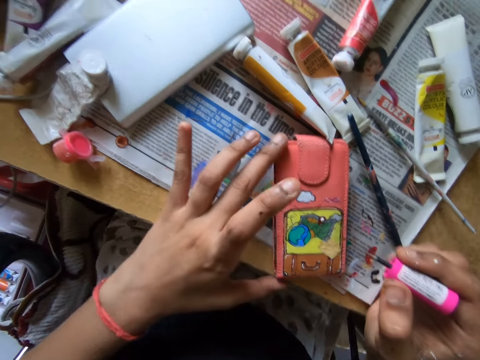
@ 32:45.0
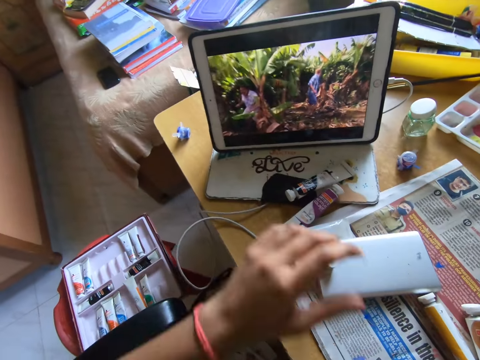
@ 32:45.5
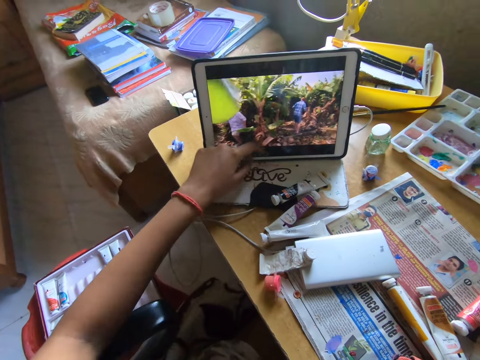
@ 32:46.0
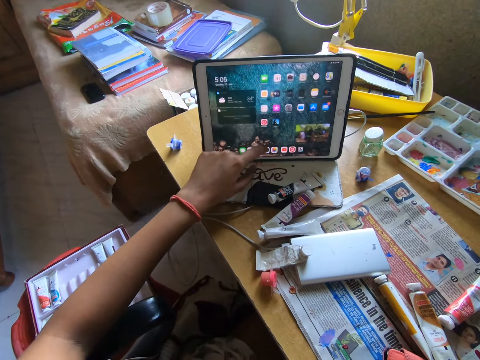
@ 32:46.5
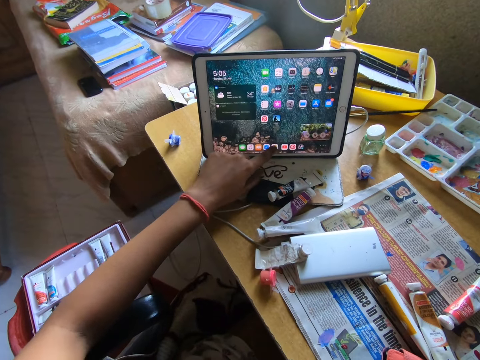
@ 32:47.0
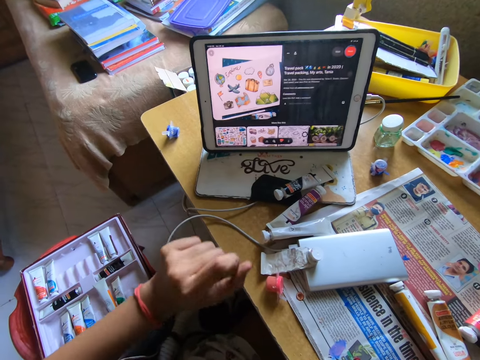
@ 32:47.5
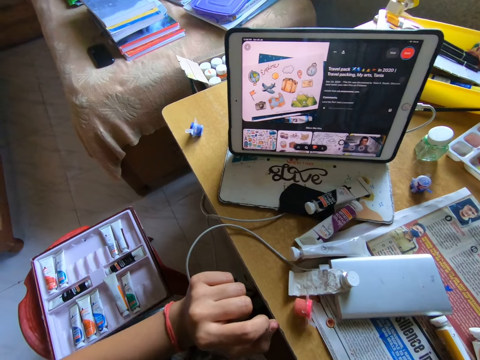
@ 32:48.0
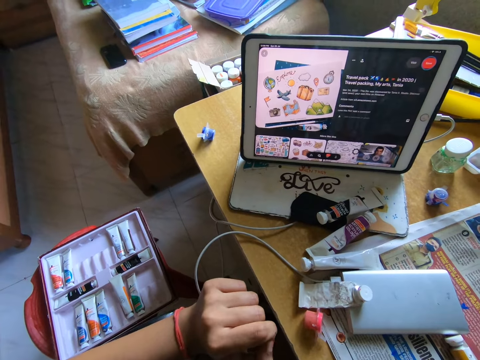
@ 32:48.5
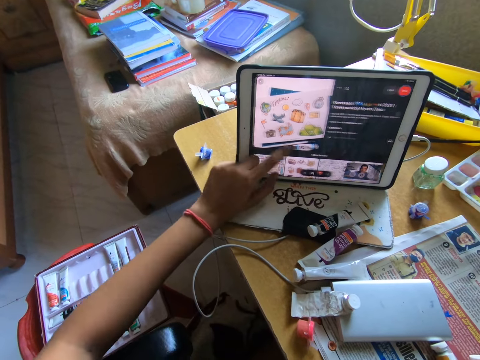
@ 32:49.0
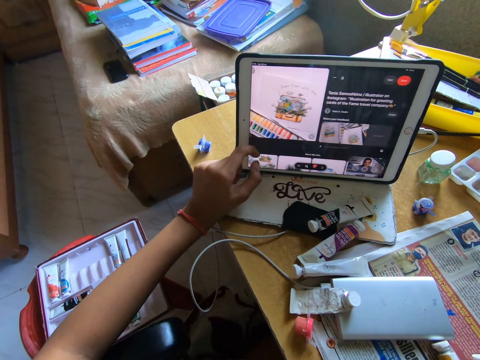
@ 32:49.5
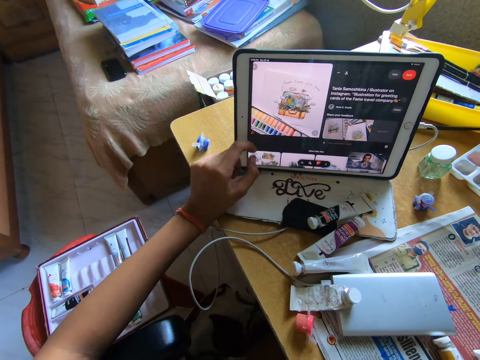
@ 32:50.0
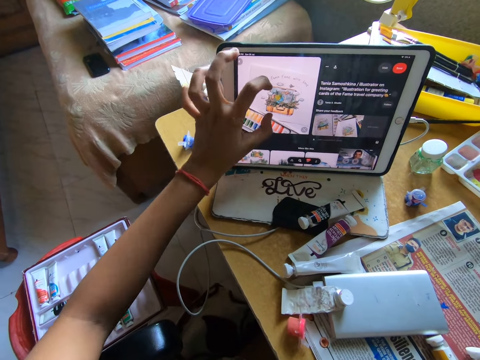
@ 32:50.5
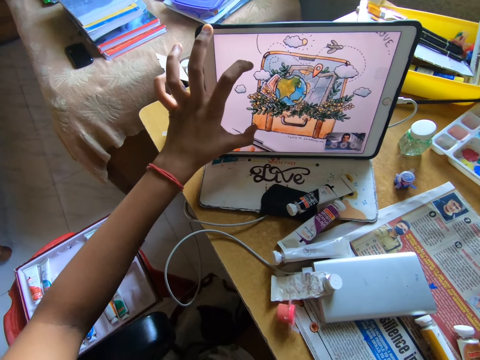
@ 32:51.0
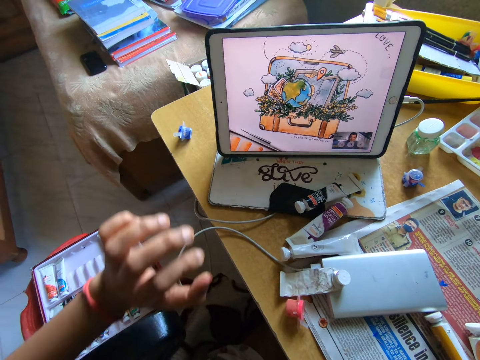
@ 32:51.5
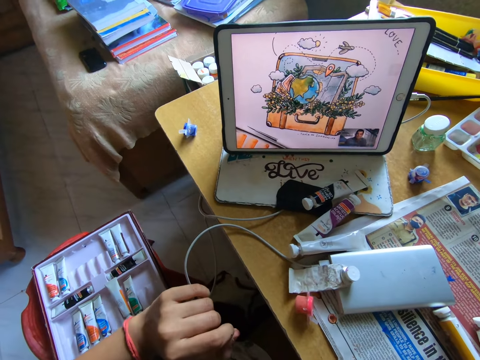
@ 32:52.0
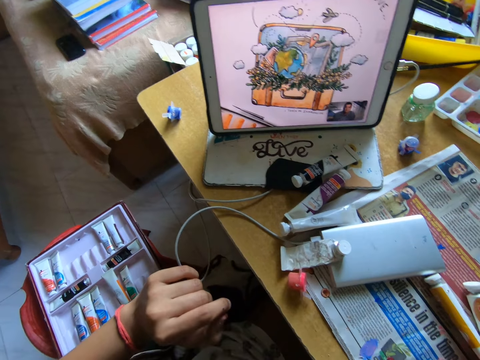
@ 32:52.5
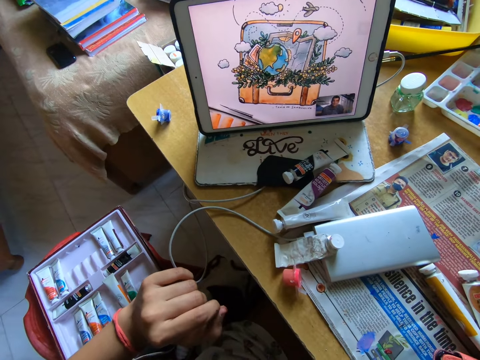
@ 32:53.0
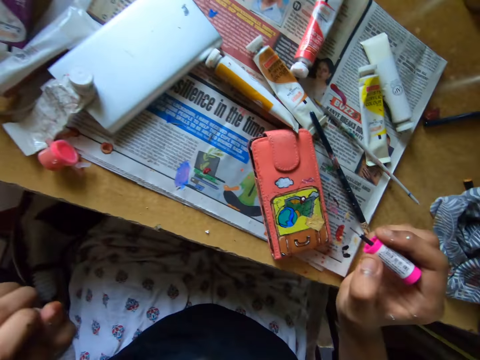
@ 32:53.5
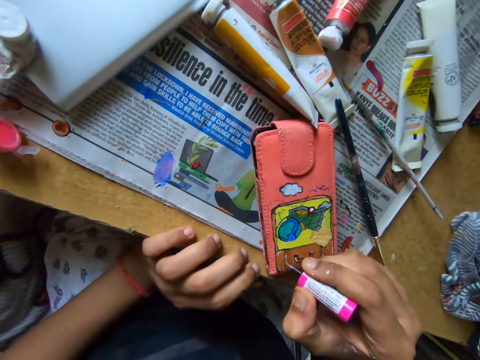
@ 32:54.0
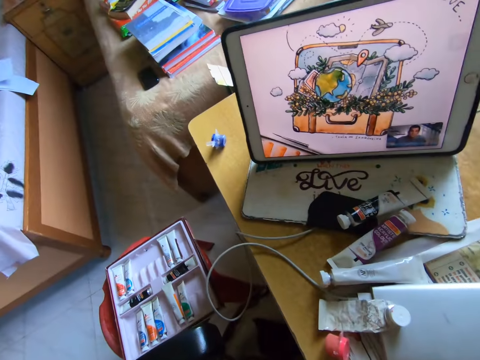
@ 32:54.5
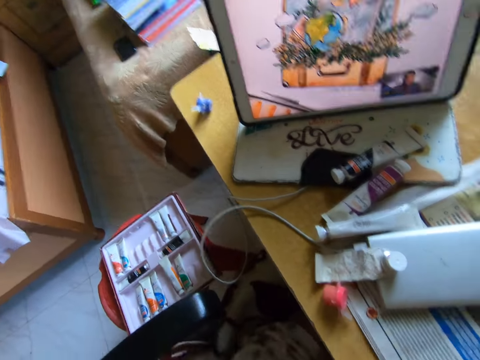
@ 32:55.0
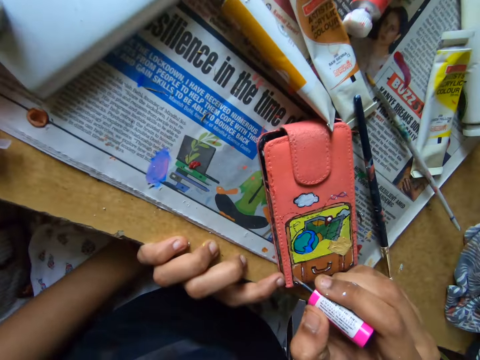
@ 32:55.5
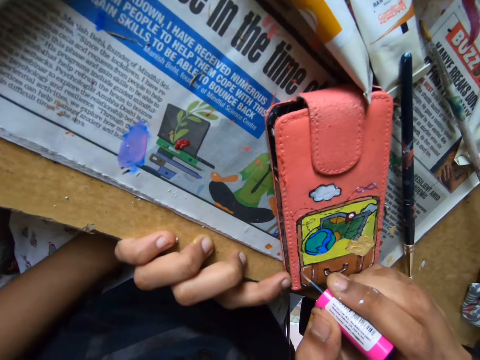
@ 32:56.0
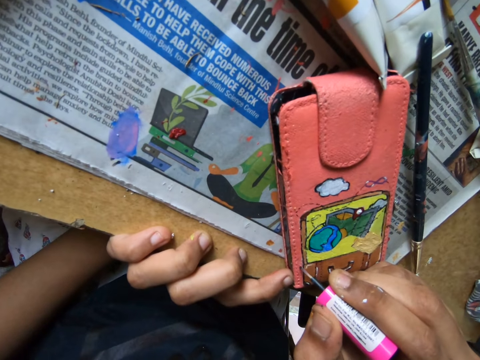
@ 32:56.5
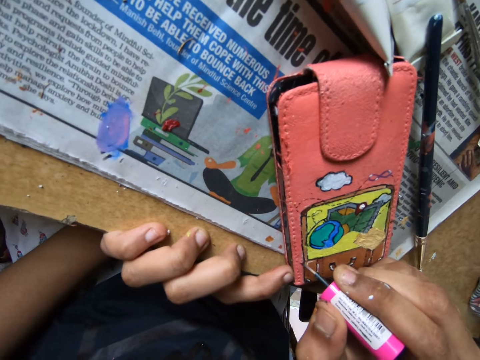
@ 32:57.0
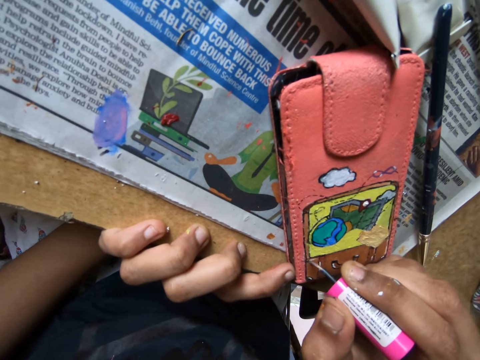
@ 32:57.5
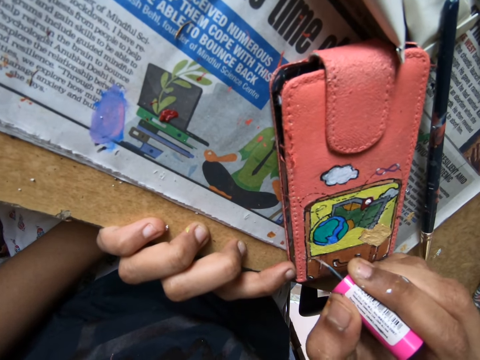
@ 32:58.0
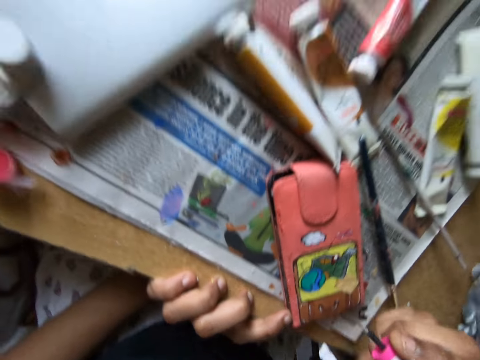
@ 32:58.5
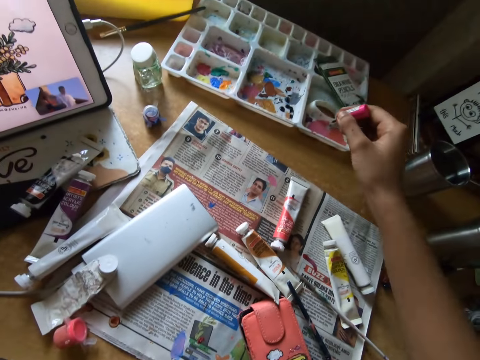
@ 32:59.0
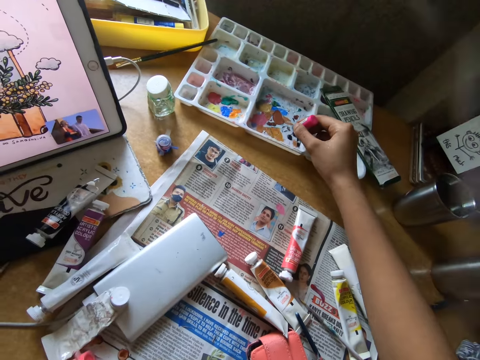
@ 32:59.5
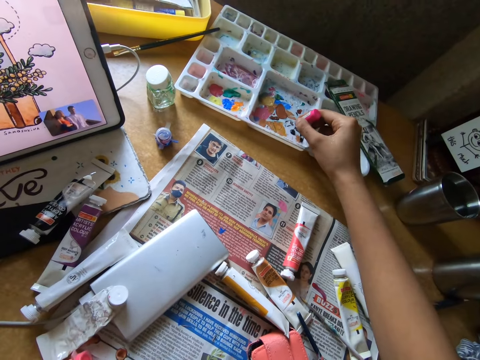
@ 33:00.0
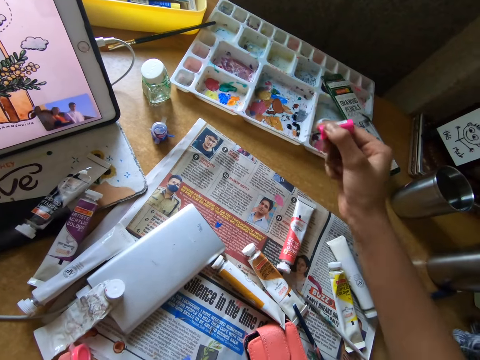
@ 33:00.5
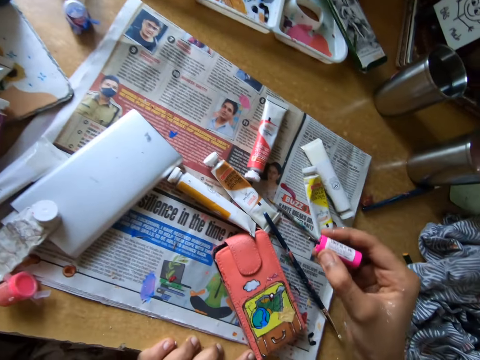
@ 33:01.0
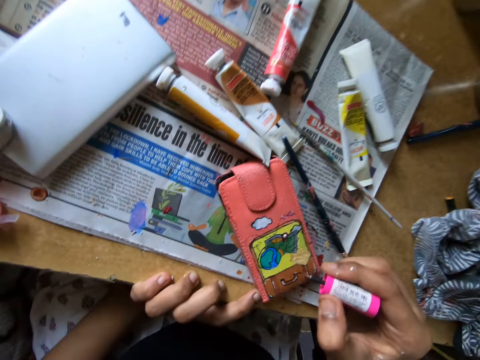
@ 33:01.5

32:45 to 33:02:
The camera wearer holds the phone pouch or wallet. She scrolls through a tablet on the table with her left fingers. She puts a hand on the wallet. She paints the wallet with a paint brush. She puts the brush tip on a paint, in the palette.

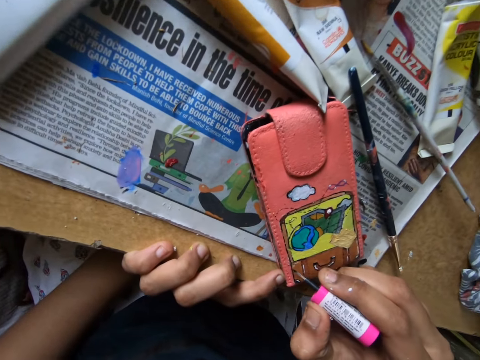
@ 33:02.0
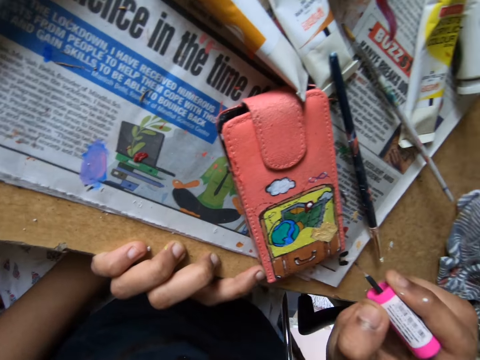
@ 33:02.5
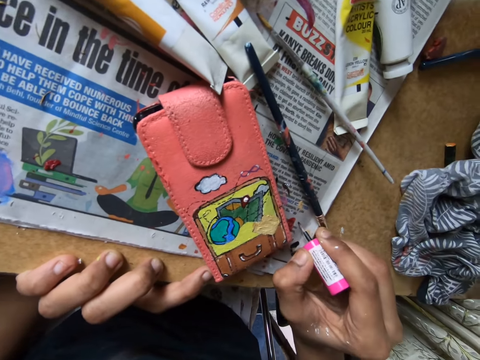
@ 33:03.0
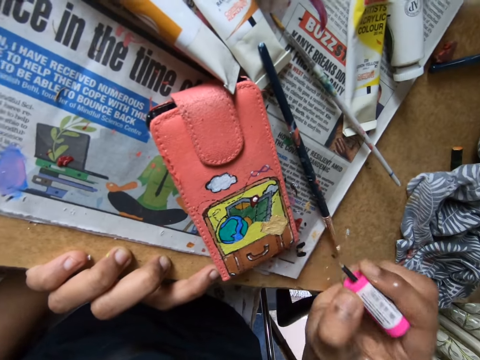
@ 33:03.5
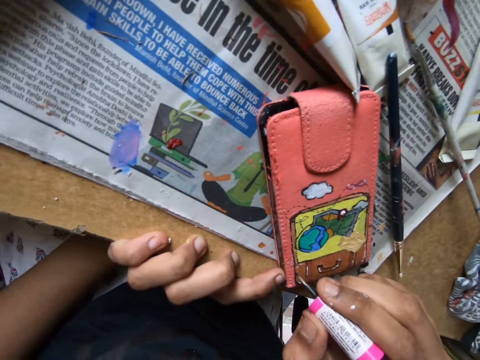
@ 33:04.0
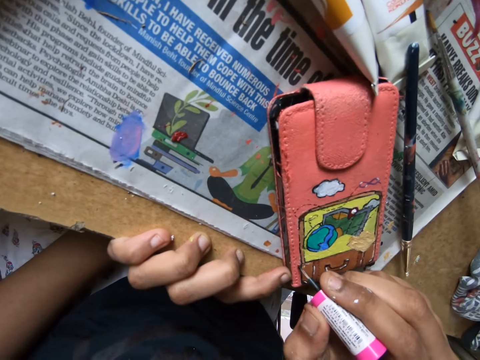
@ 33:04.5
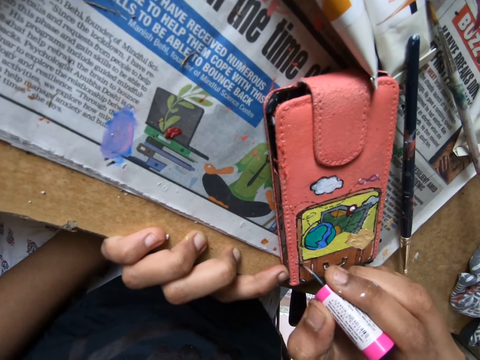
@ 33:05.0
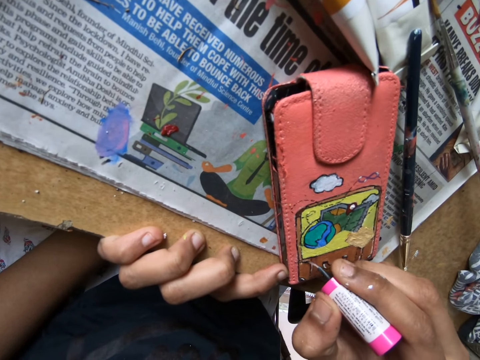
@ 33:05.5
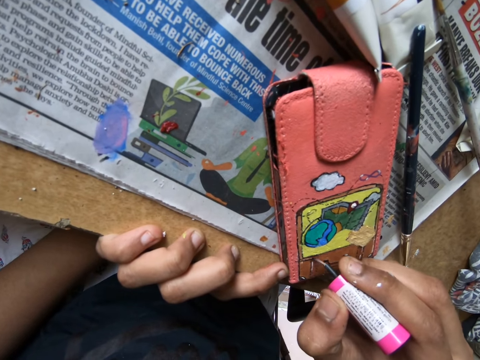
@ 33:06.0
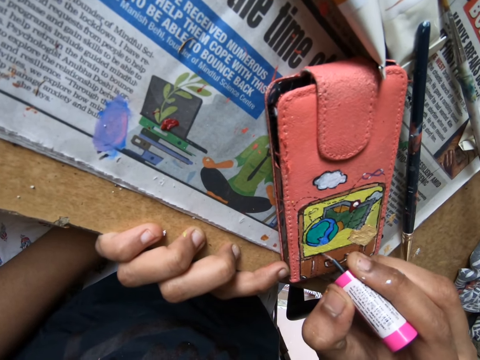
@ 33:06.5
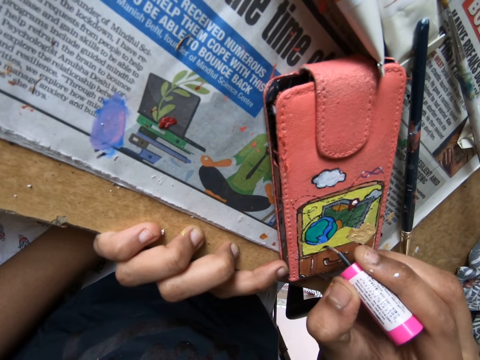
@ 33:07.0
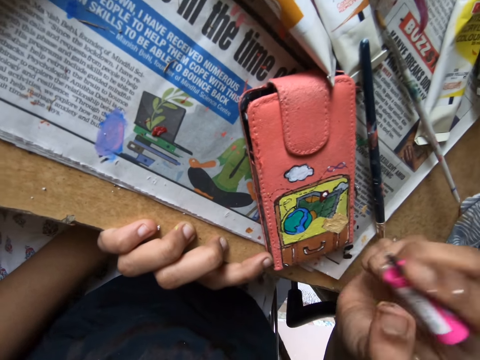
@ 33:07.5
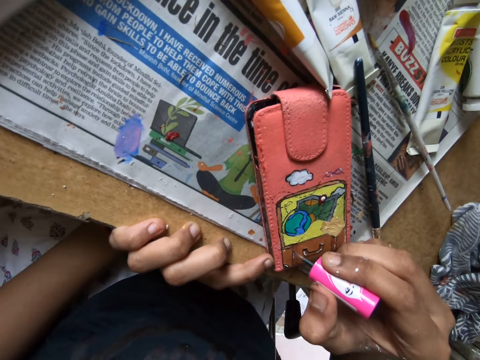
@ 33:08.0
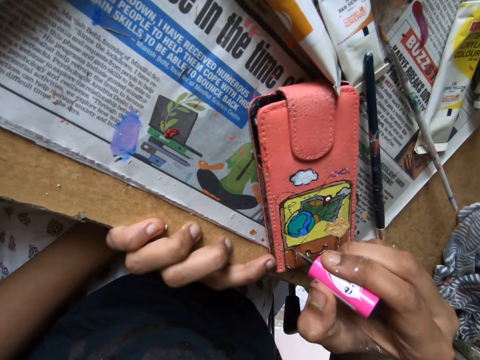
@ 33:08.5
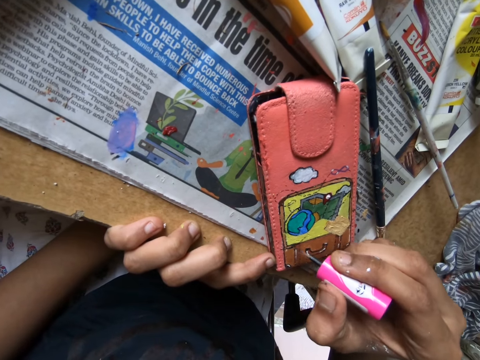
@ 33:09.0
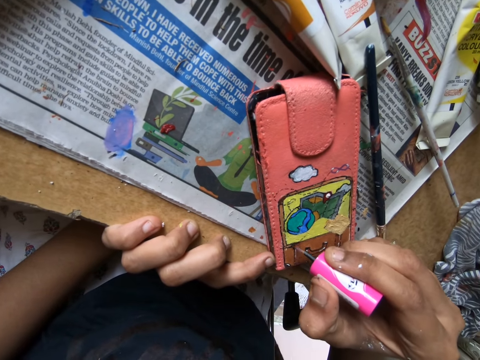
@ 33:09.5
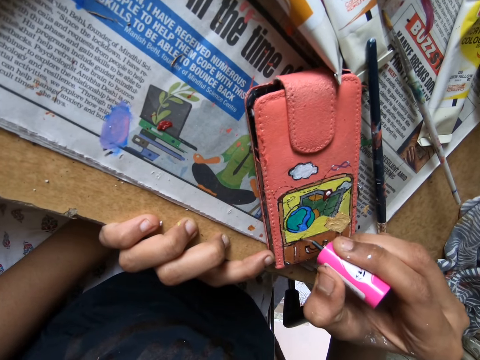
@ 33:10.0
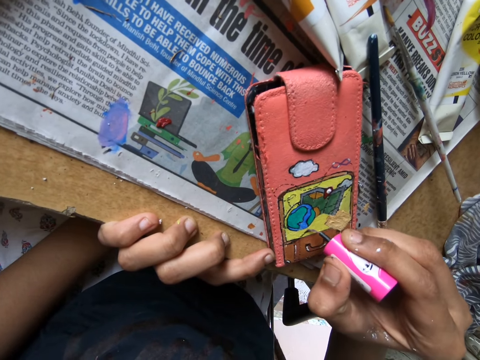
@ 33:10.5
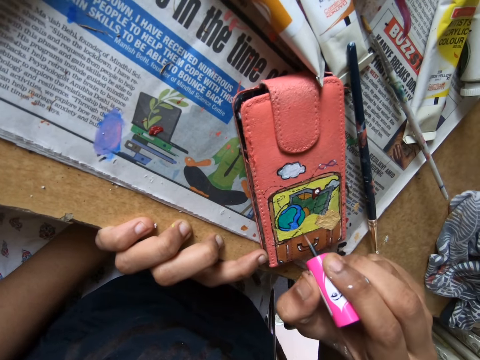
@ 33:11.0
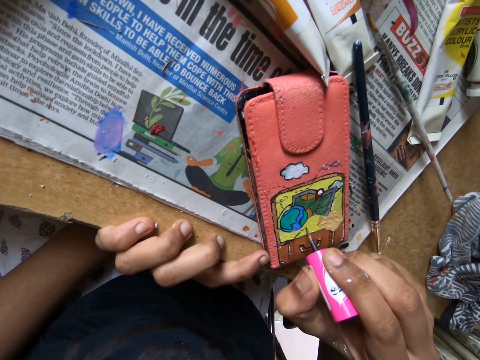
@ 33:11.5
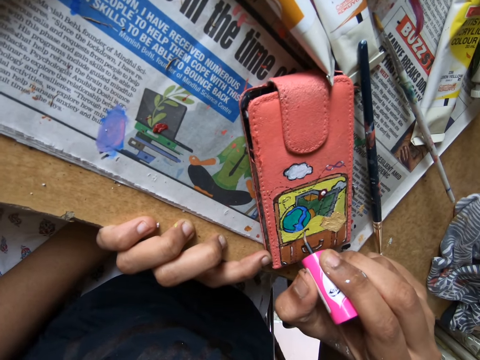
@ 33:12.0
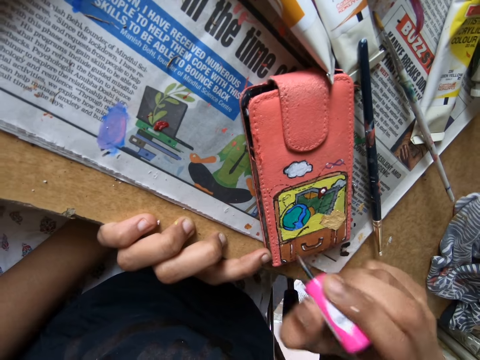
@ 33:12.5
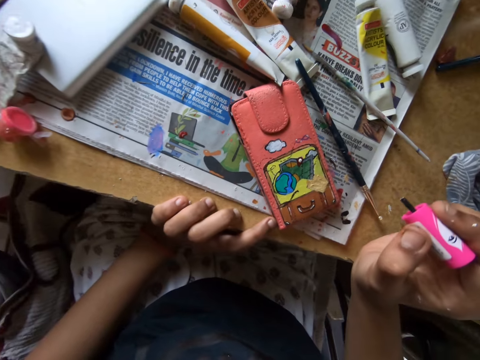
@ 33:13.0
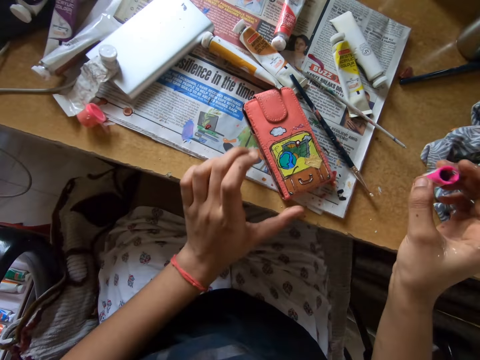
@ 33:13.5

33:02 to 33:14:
The camera wearer puts the brush tip on a newspaper on the table. They paint a wallet with a paint brush. They put the brush cap on the table.
